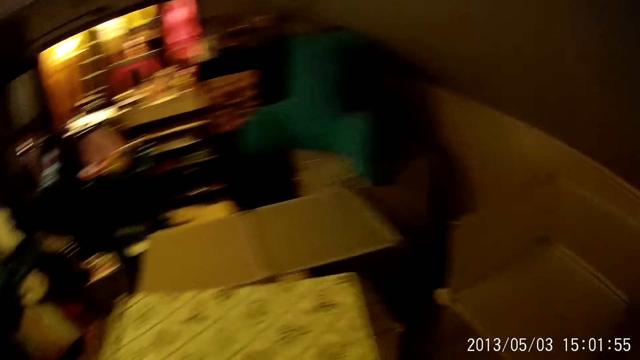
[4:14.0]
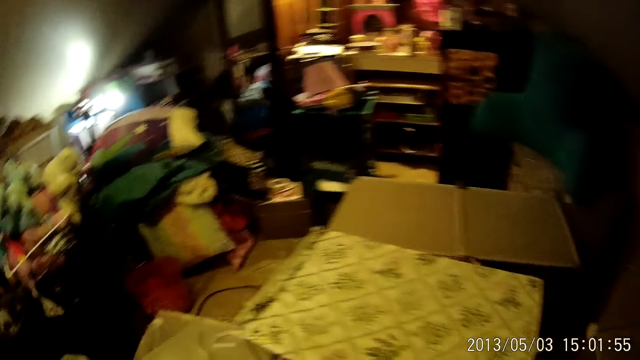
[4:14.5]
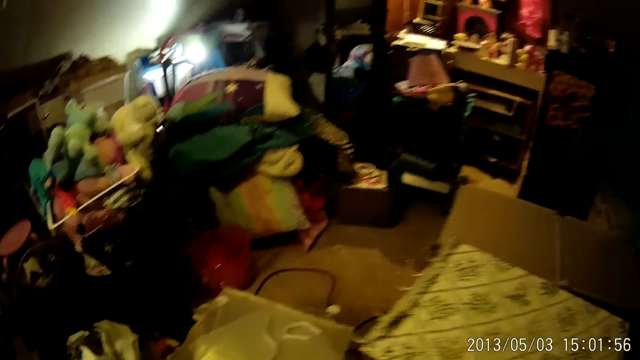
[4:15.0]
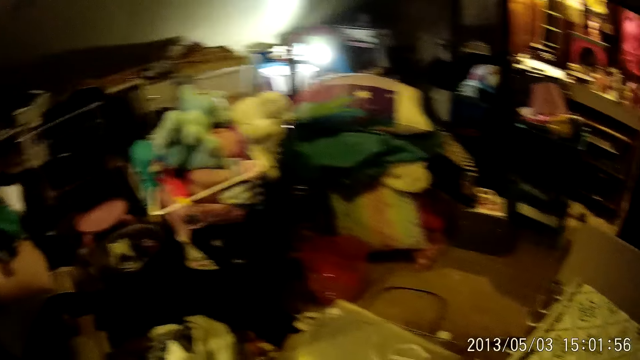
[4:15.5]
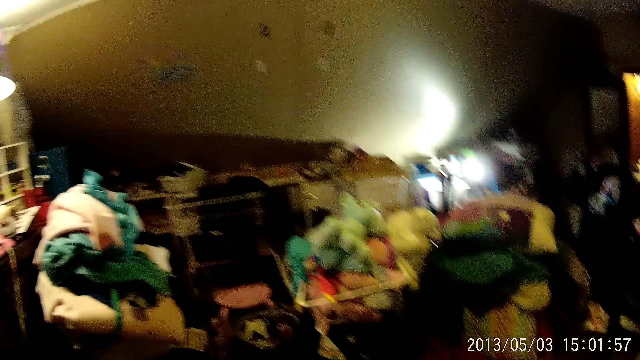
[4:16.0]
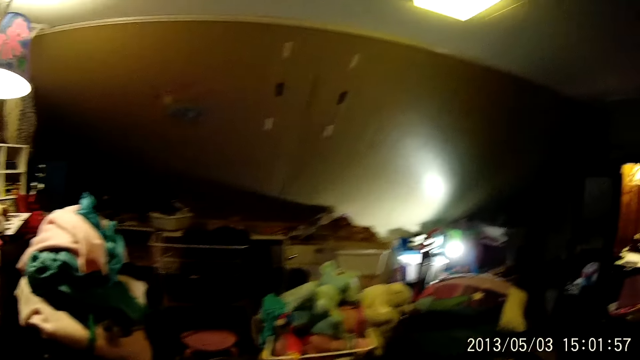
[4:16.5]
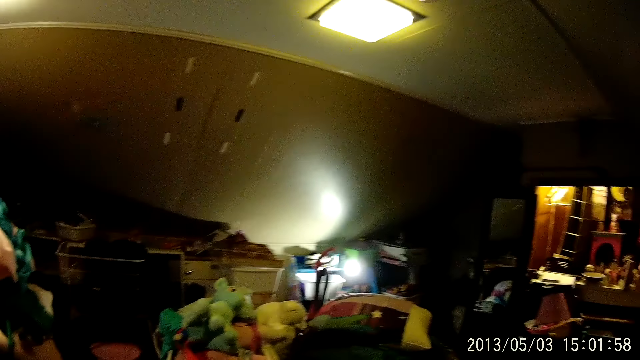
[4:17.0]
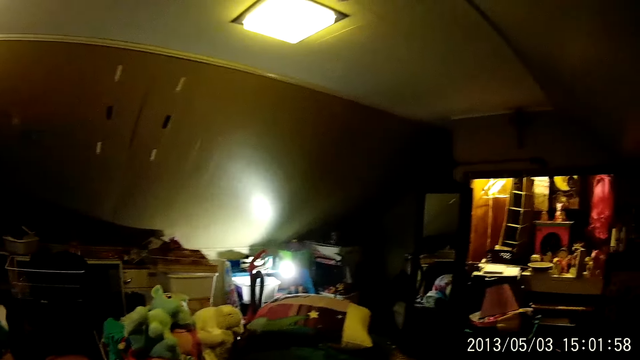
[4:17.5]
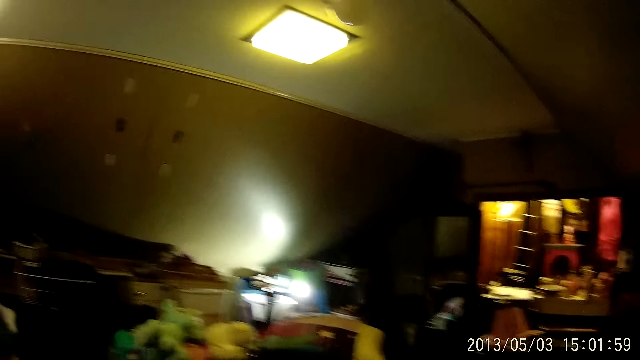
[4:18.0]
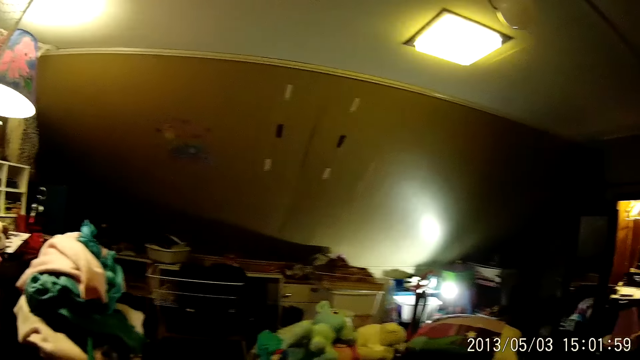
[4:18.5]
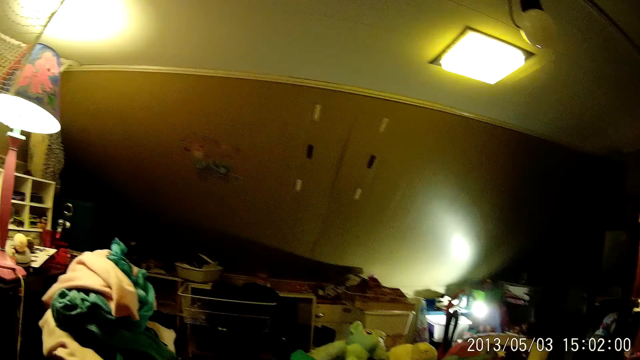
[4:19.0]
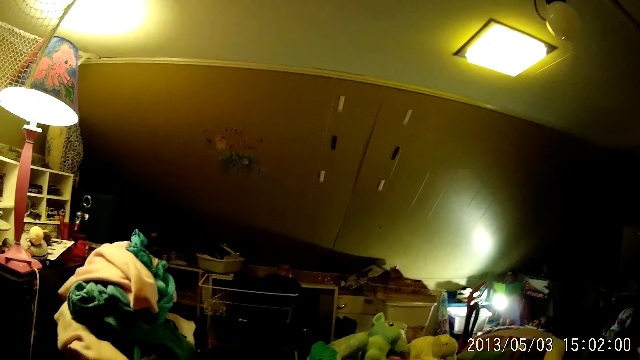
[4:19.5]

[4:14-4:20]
The camera wearer looks around.

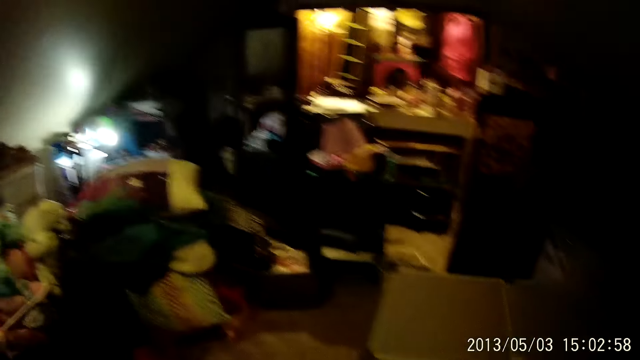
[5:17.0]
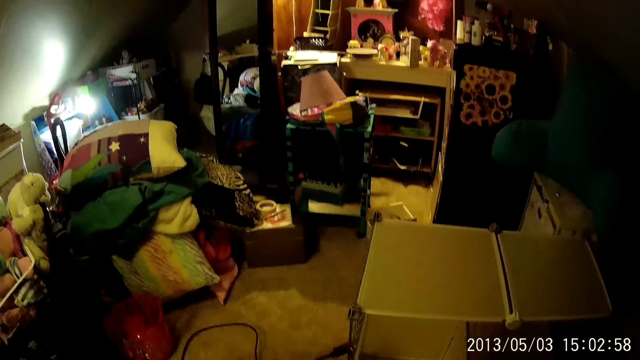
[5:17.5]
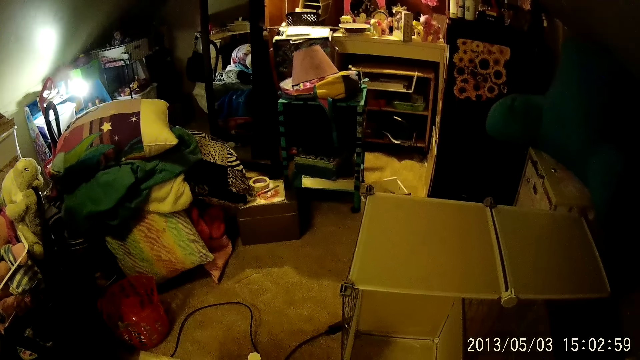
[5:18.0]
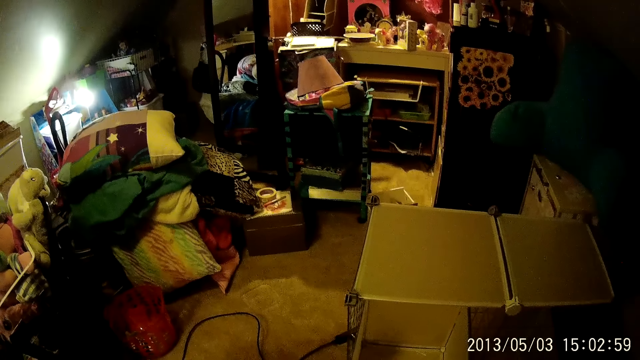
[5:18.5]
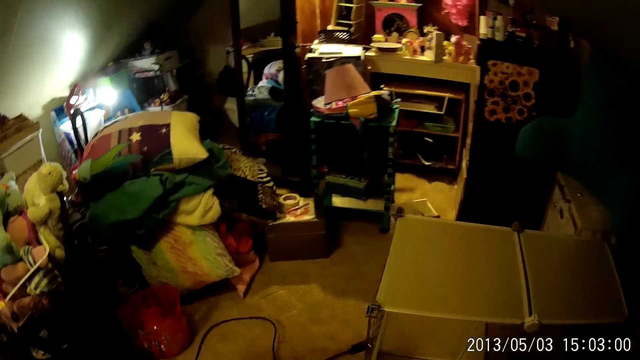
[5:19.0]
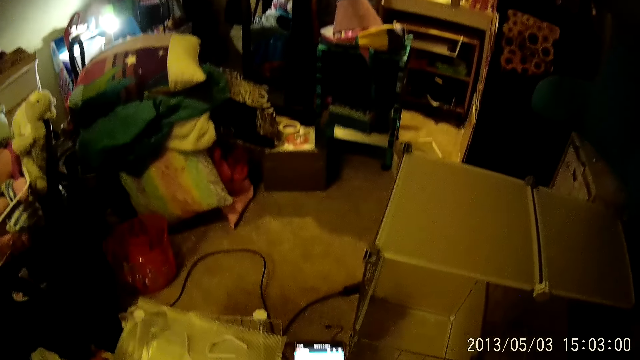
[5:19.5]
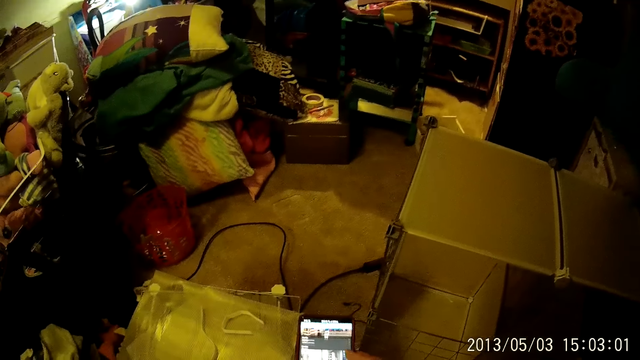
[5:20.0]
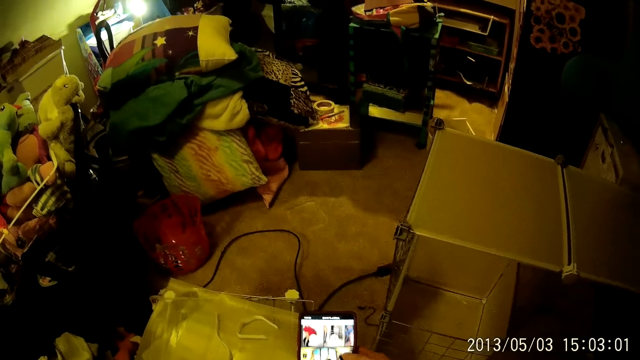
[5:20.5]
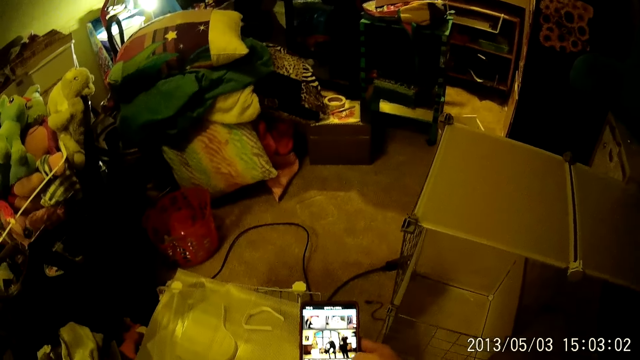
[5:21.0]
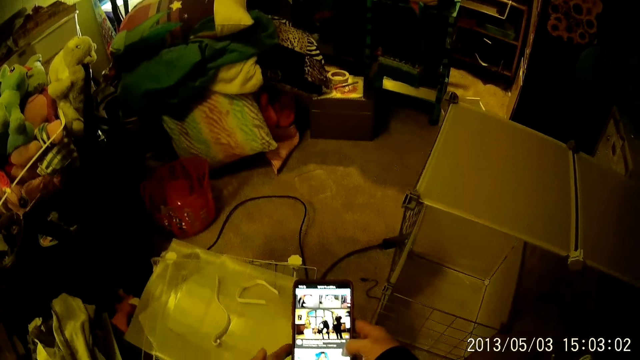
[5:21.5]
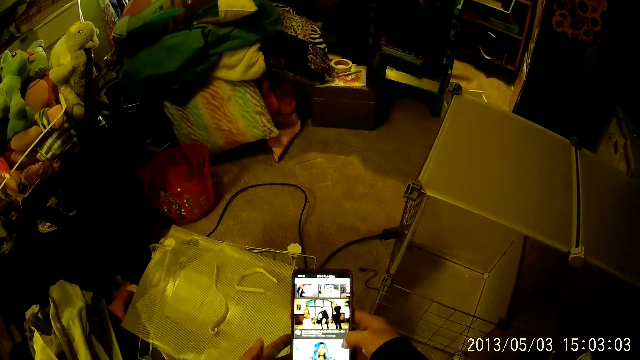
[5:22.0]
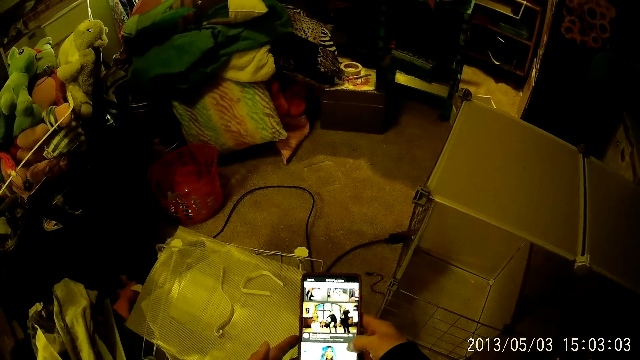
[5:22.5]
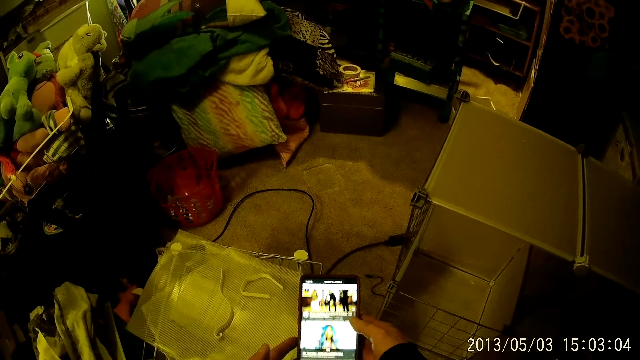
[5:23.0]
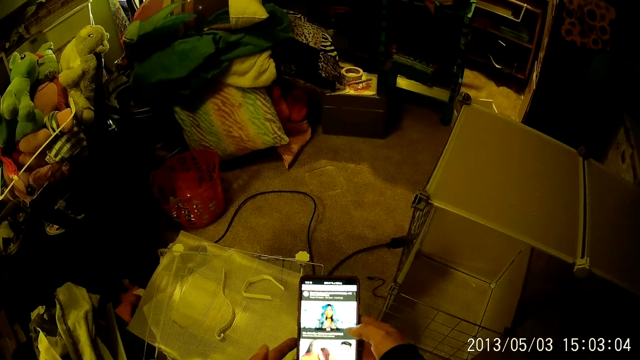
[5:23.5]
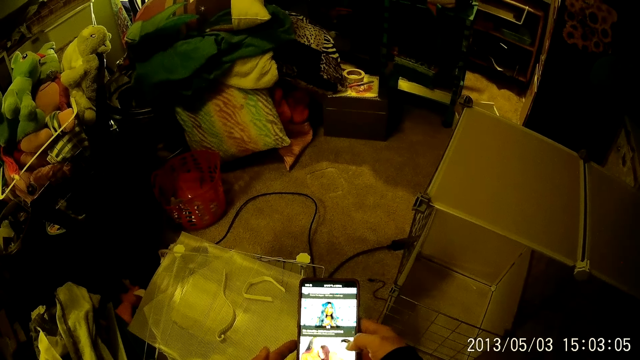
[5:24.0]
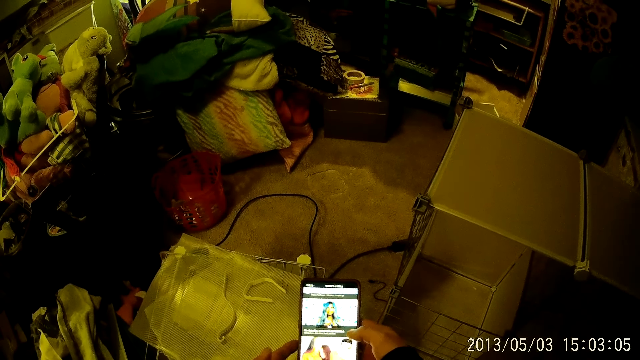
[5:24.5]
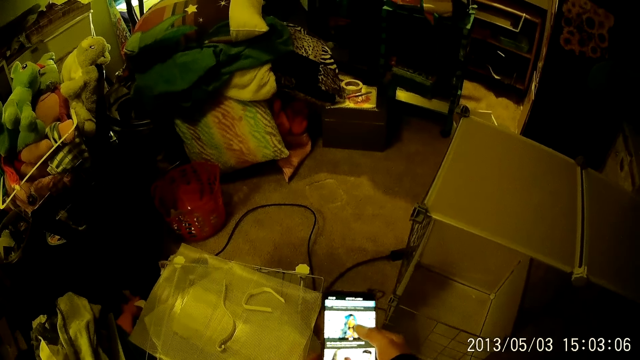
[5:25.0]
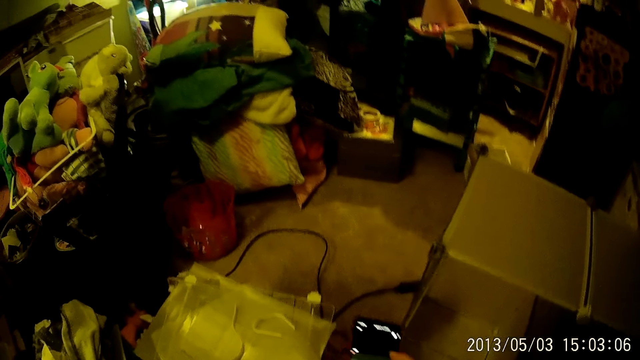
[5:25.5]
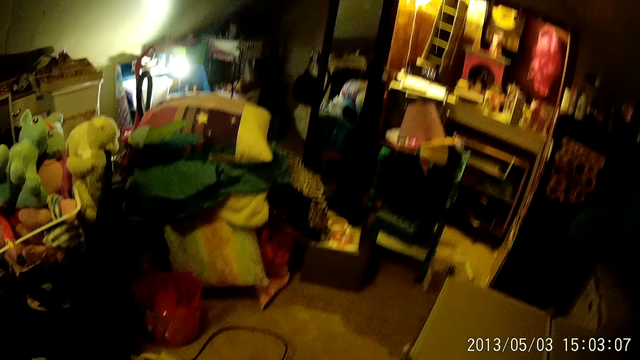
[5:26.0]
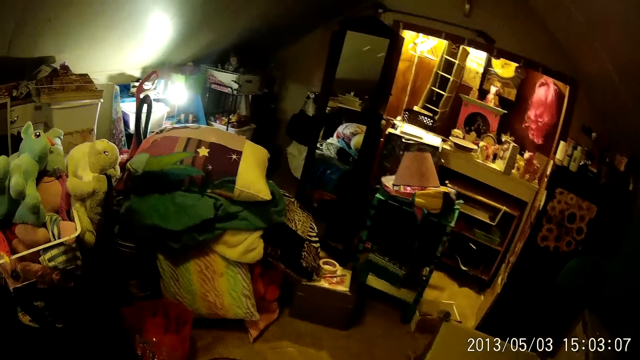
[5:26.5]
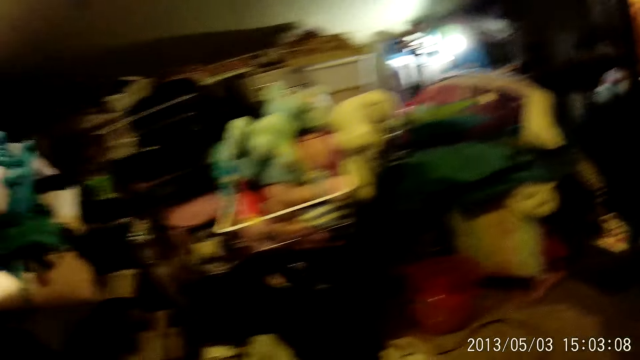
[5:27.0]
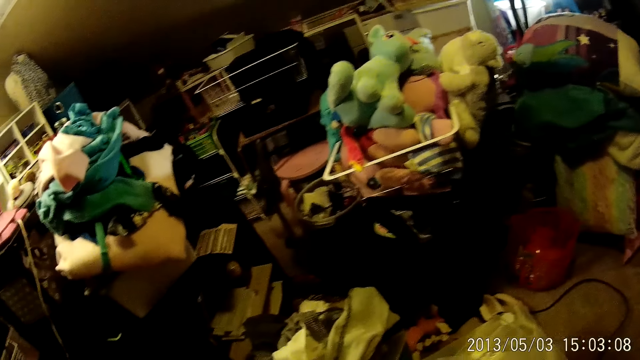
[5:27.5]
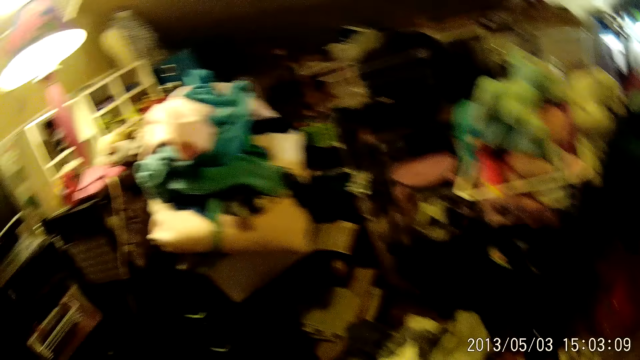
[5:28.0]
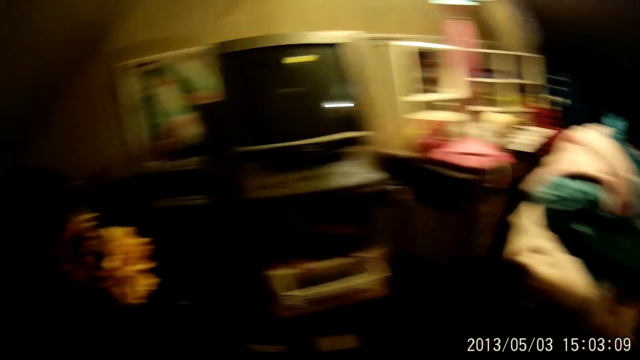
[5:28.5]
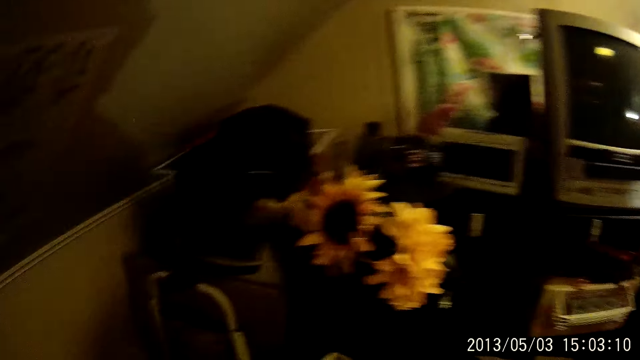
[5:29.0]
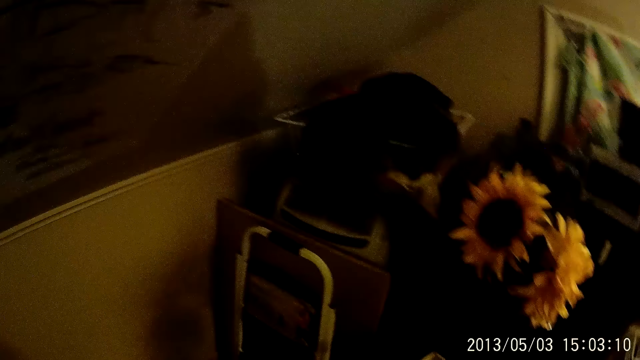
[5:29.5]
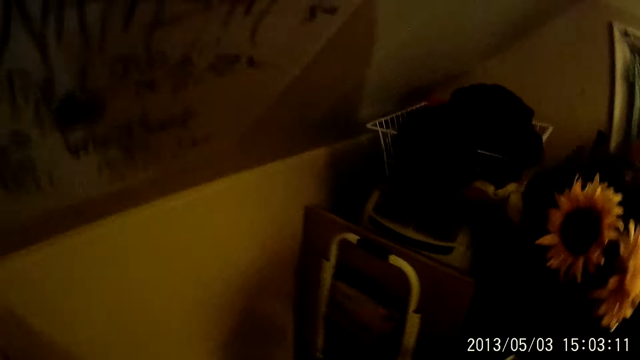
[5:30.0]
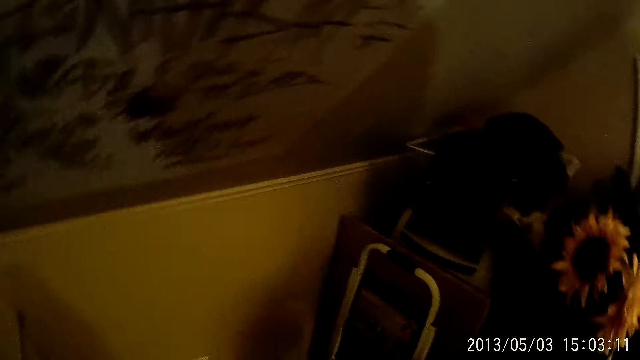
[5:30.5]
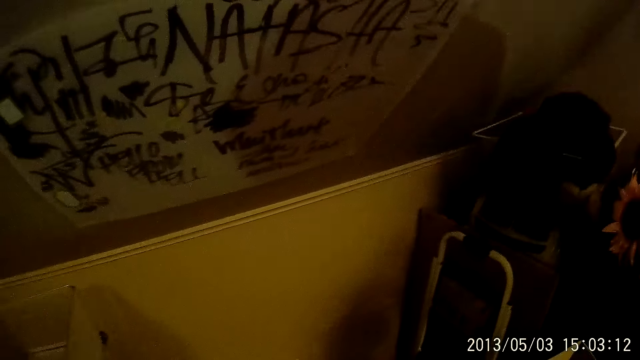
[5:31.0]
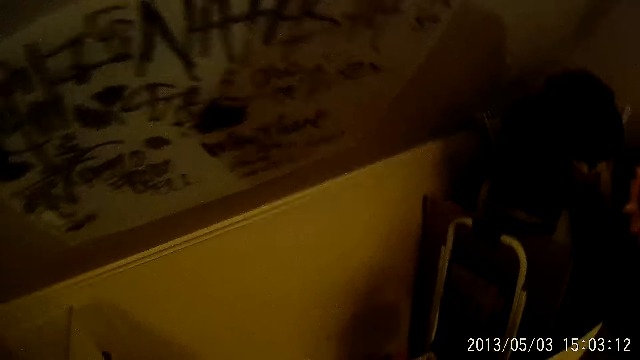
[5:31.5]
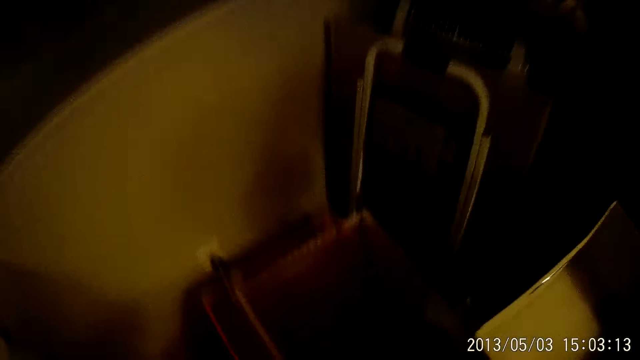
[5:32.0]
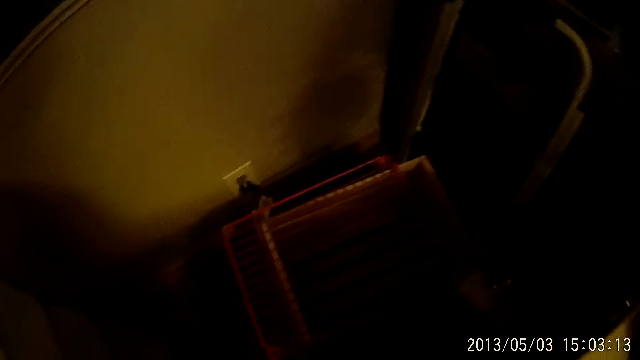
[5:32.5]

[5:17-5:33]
The camera wearer operates a mobile phone with both hands. They walk in the room.
